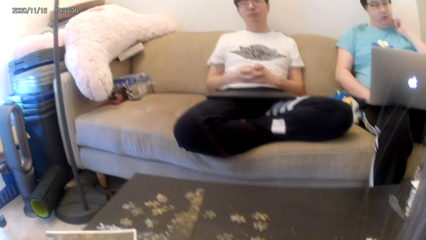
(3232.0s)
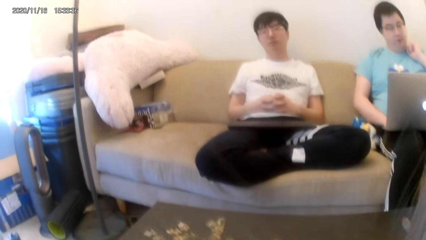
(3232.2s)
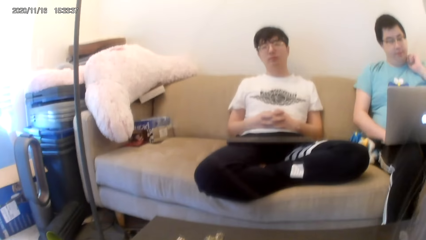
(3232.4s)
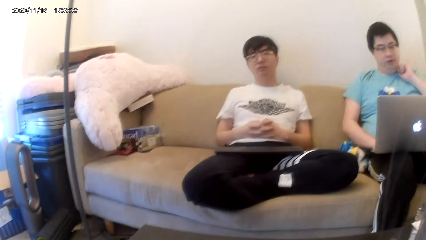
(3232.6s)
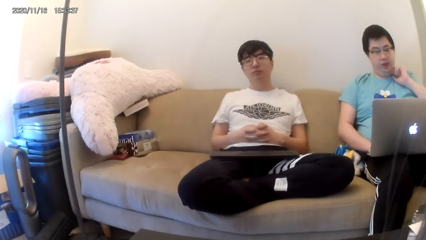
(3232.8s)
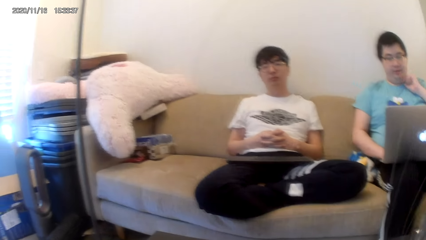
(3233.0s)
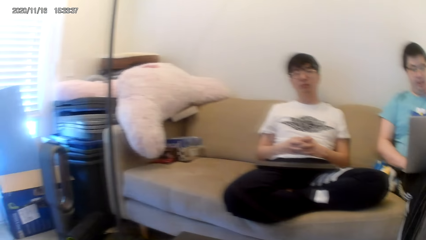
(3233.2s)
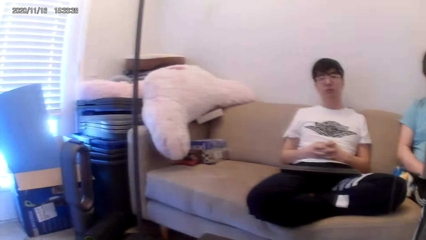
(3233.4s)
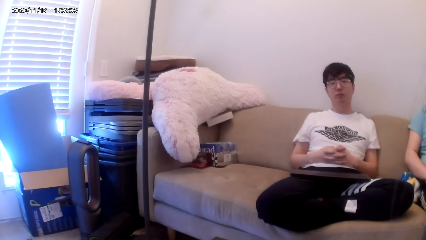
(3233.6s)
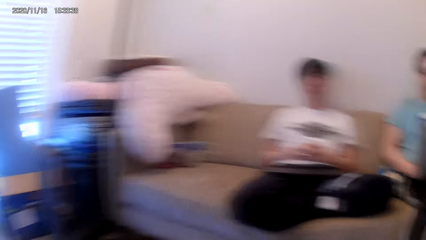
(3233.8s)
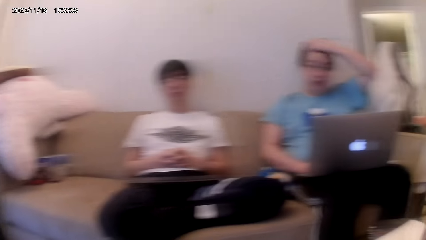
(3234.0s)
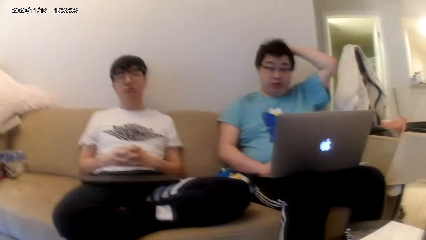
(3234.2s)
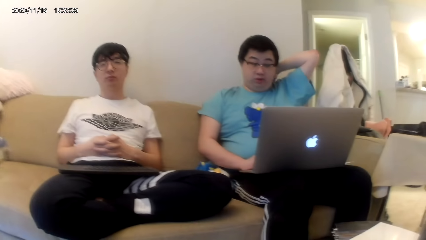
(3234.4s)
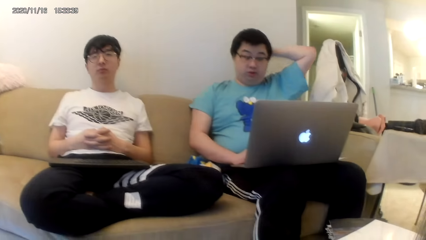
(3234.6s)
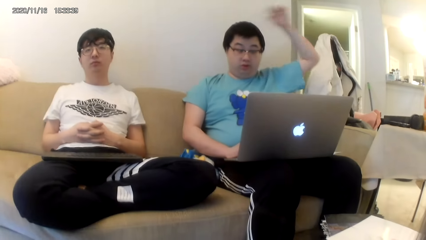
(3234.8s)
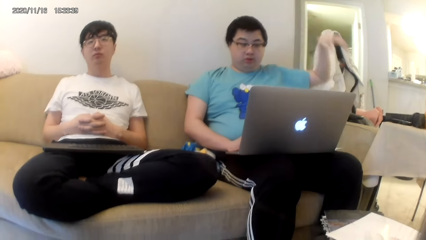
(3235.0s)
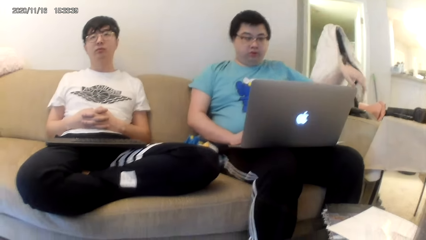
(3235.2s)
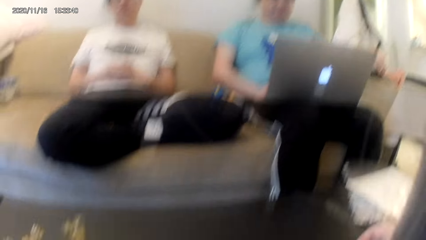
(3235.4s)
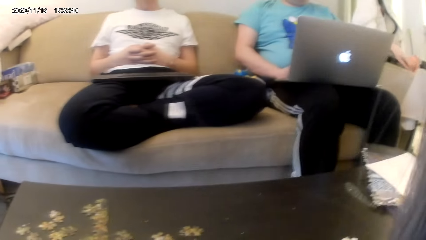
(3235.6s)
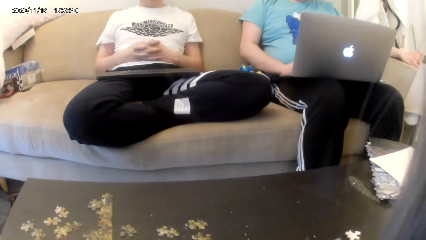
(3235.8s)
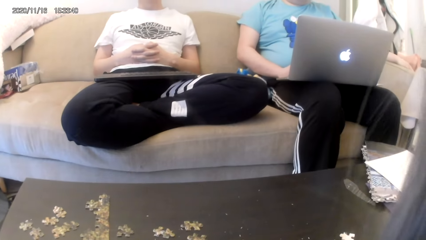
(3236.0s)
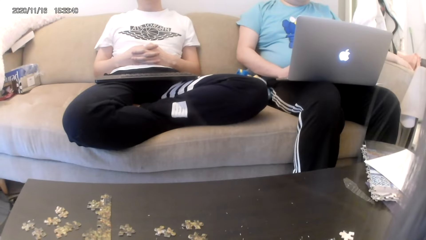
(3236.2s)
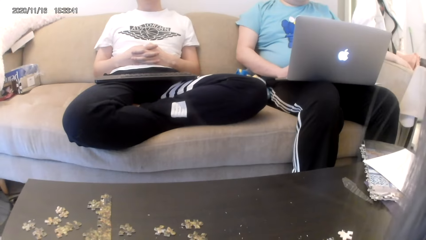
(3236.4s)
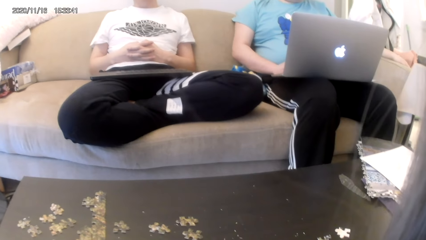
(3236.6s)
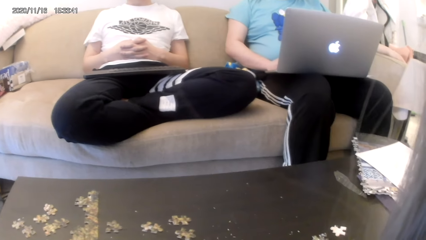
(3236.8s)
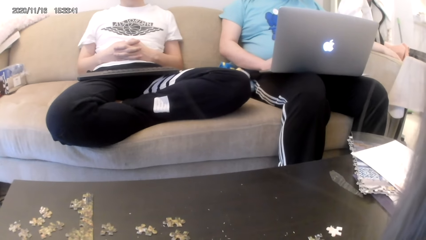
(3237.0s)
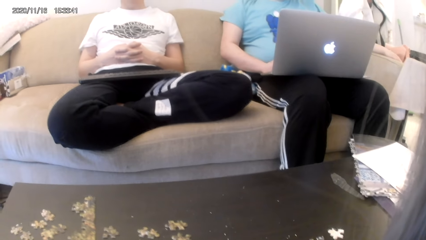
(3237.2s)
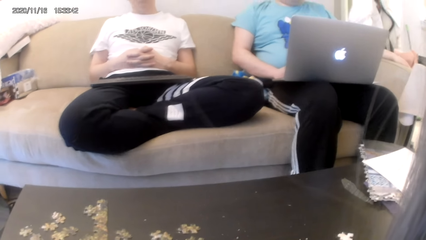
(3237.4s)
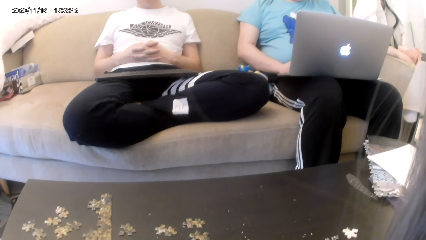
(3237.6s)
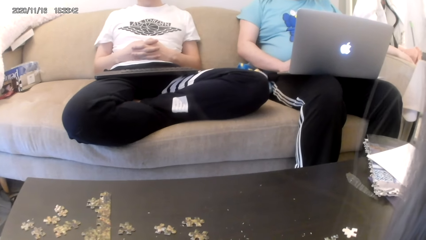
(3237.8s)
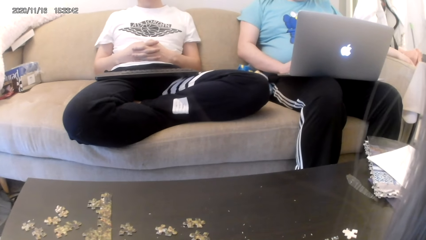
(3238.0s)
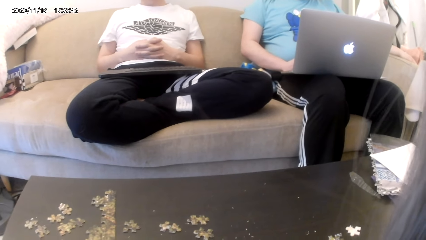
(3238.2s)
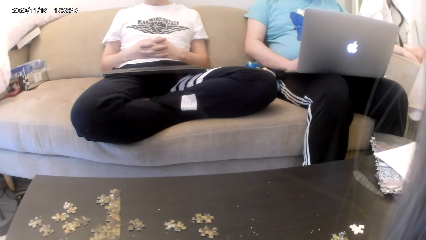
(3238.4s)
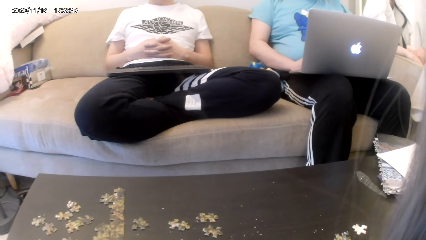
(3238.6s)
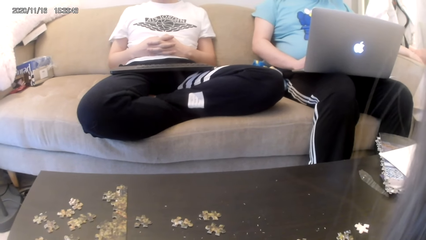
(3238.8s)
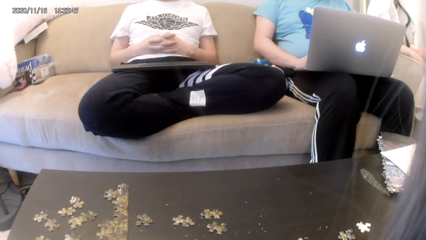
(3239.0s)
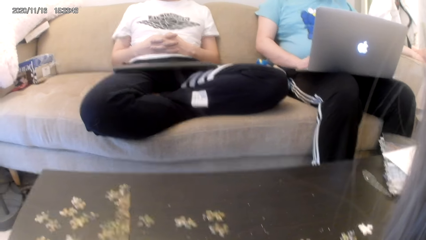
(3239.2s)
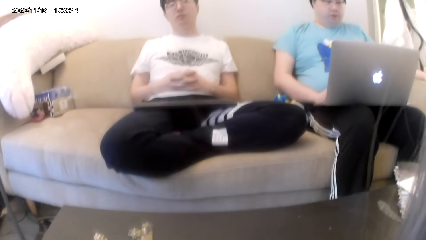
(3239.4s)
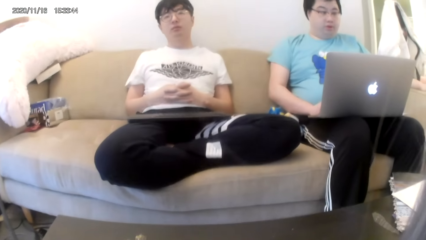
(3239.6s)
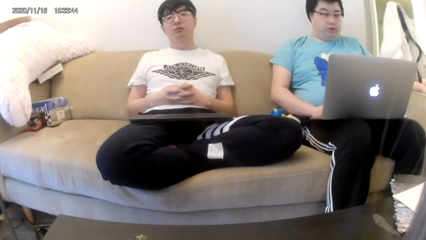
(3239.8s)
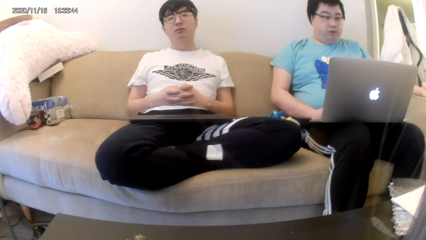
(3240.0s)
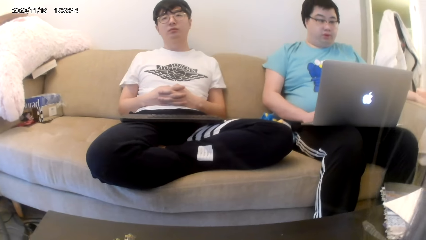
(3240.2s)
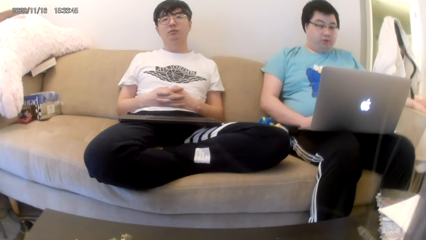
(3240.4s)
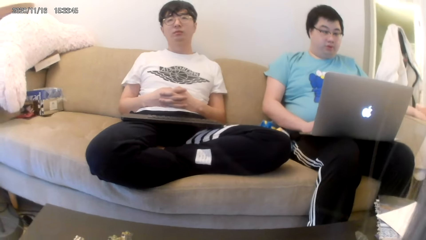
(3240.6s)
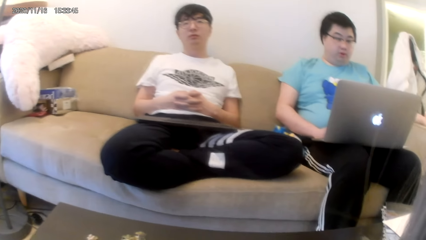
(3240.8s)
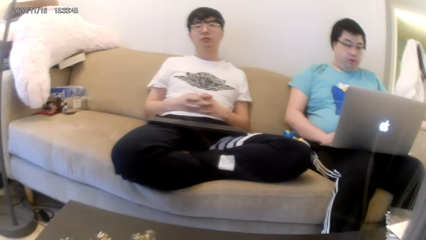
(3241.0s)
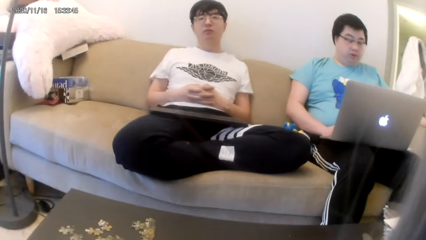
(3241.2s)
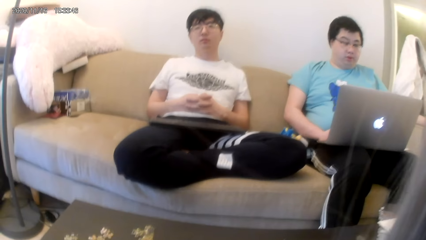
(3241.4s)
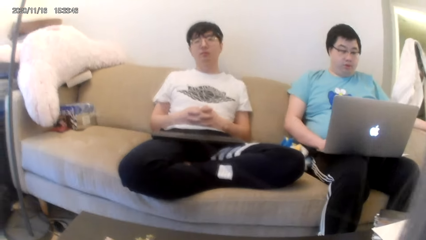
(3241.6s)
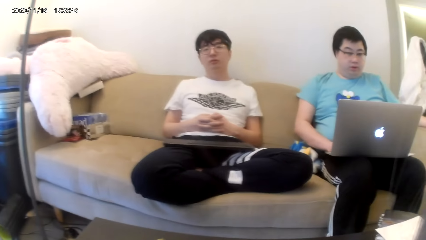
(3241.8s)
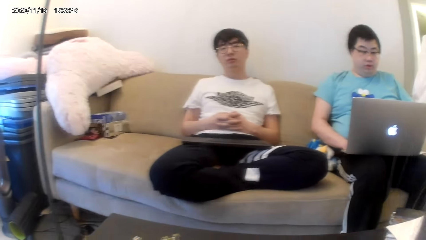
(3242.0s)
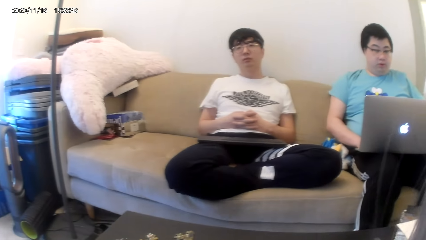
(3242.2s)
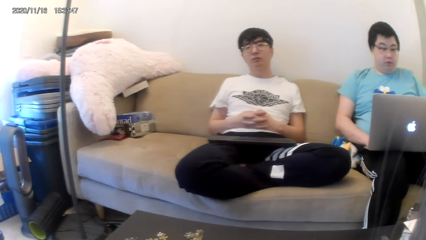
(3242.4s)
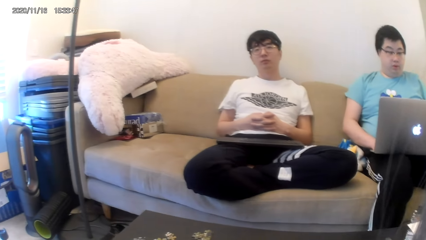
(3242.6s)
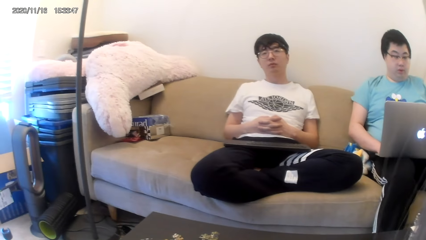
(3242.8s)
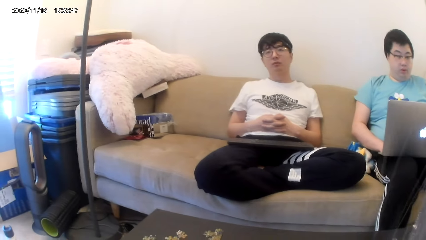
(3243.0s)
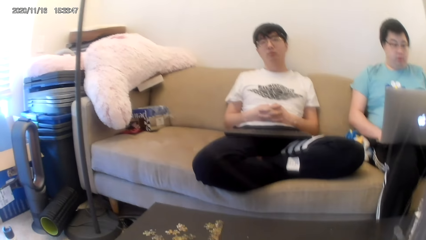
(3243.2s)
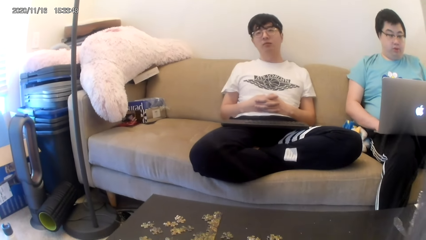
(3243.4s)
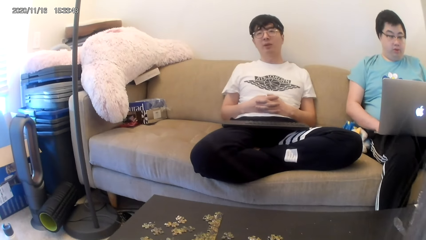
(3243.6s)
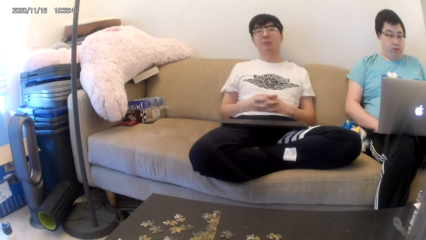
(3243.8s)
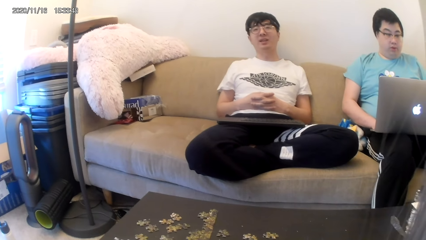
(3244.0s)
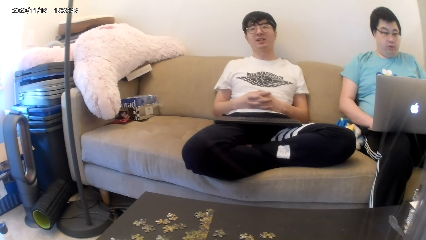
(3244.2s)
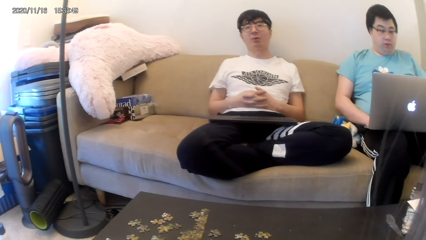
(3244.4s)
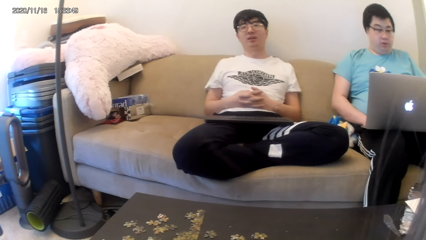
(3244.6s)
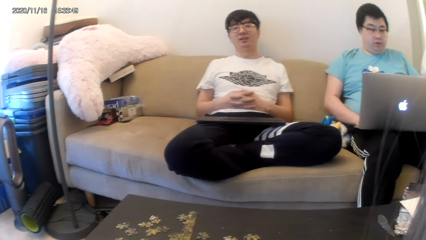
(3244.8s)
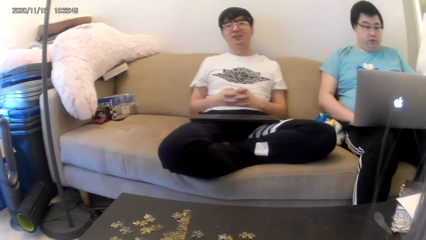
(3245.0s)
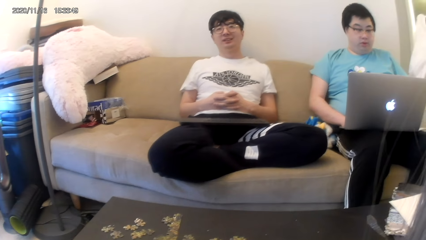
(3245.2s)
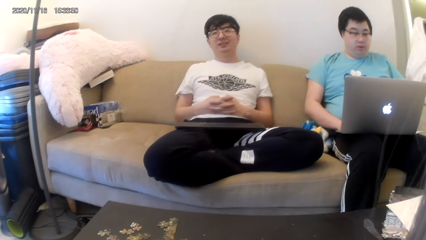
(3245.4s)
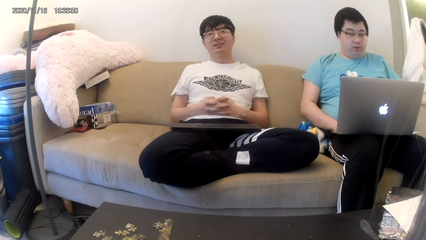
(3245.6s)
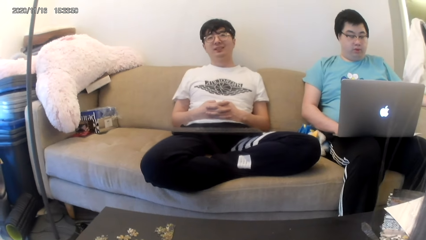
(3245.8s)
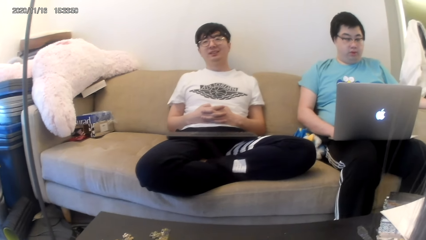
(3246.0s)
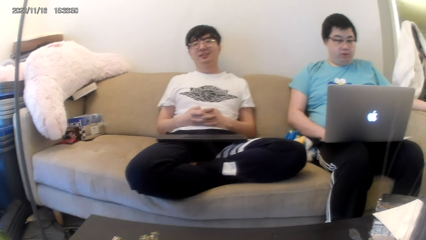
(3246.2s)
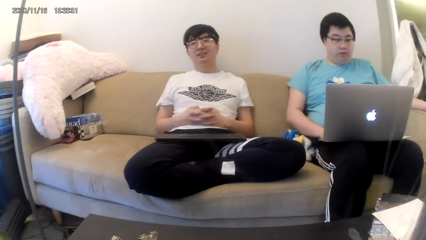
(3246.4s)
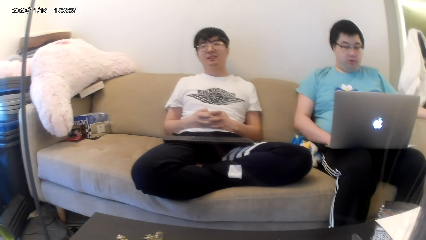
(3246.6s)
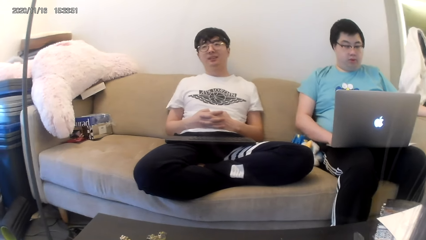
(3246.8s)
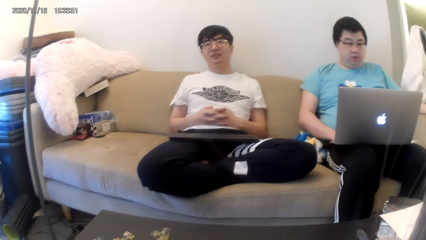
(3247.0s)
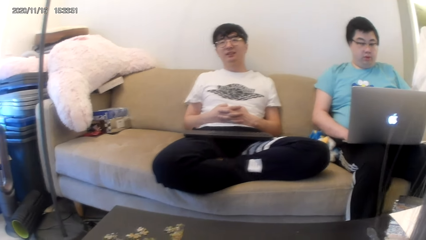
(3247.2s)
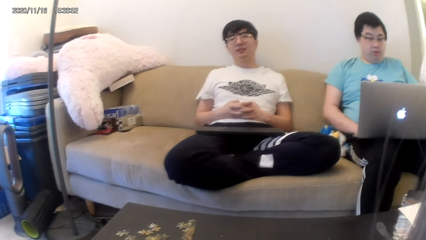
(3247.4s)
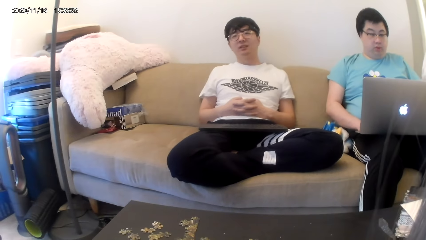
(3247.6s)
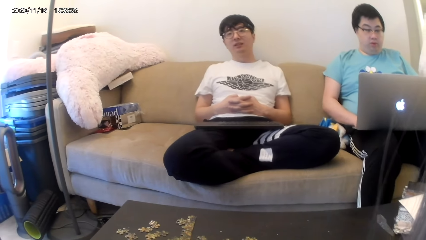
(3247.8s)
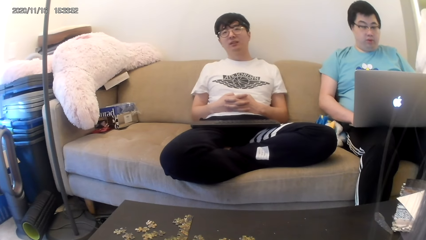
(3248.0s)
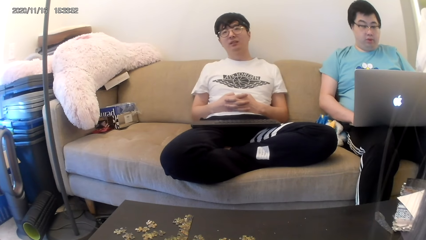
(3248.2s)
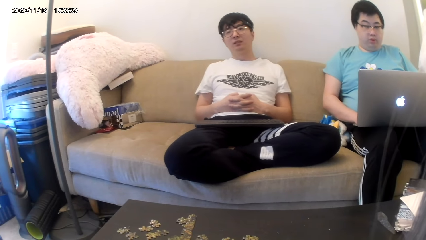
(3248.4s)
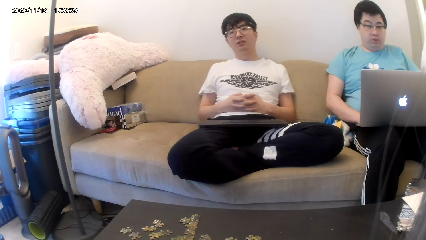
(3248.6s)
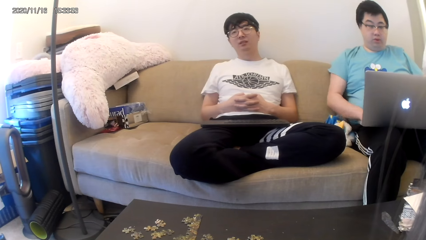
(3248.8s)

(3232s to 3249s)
A man rubs his neck. The man rubs his hair. A man converses.
